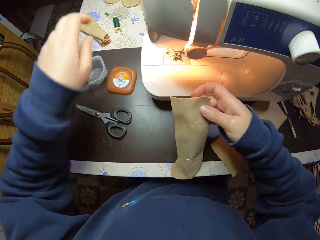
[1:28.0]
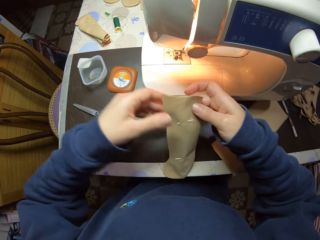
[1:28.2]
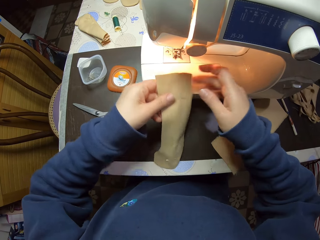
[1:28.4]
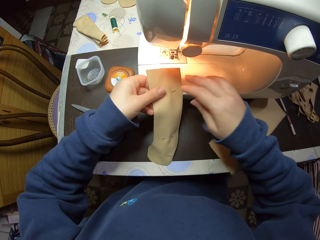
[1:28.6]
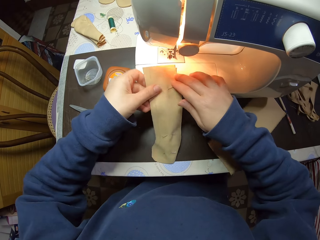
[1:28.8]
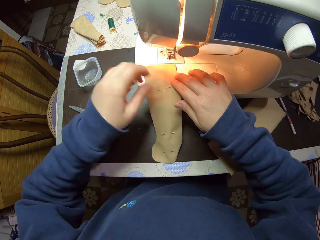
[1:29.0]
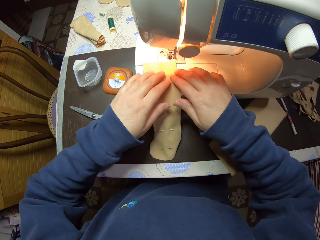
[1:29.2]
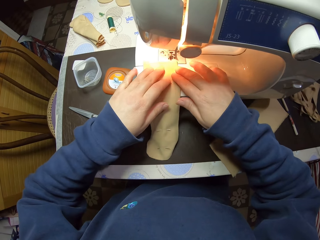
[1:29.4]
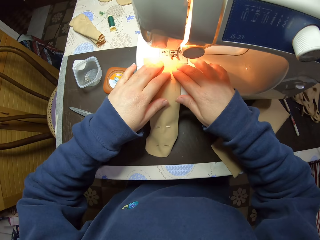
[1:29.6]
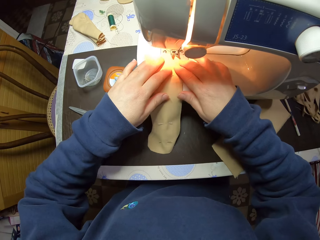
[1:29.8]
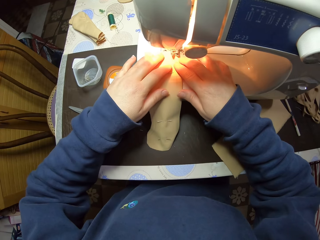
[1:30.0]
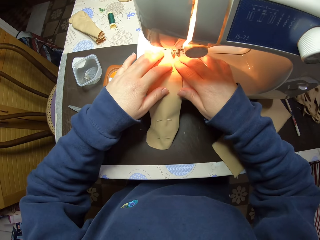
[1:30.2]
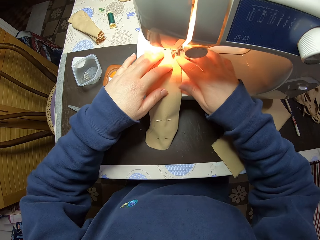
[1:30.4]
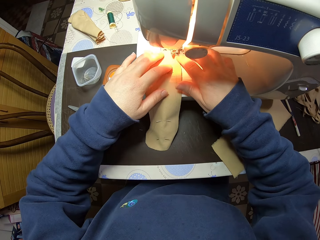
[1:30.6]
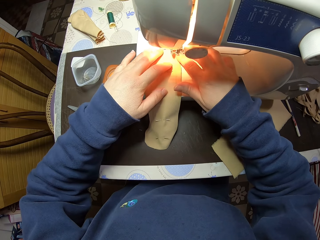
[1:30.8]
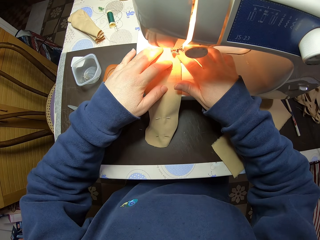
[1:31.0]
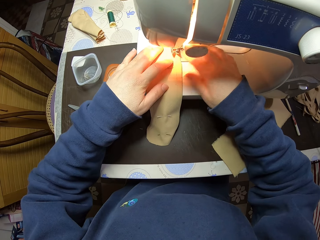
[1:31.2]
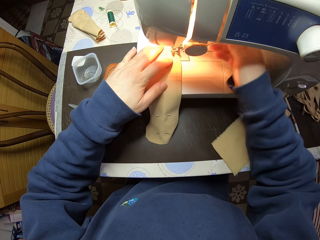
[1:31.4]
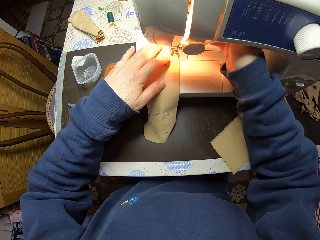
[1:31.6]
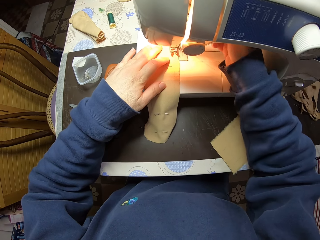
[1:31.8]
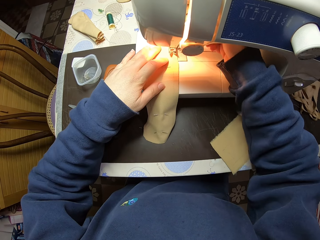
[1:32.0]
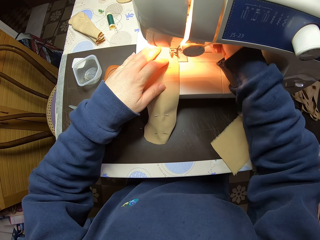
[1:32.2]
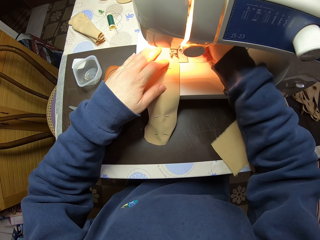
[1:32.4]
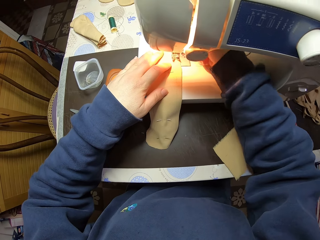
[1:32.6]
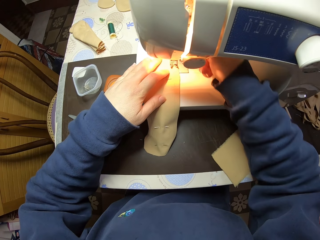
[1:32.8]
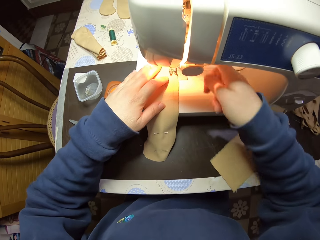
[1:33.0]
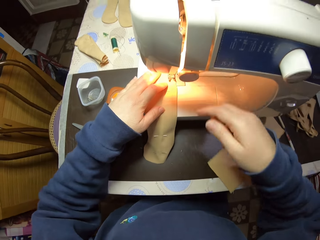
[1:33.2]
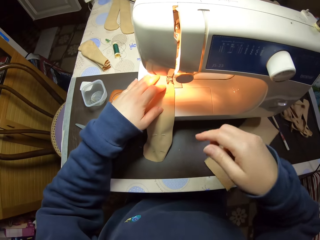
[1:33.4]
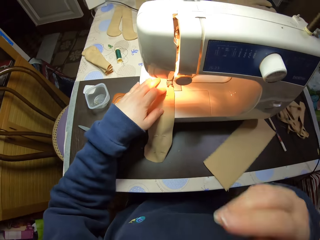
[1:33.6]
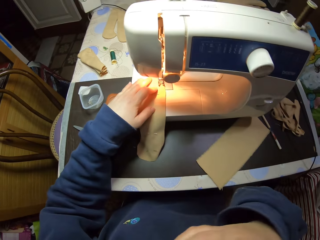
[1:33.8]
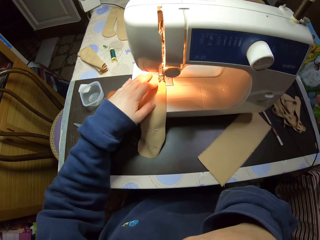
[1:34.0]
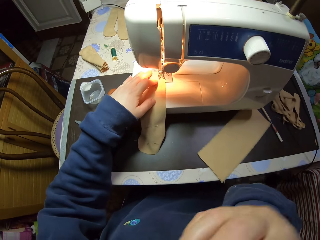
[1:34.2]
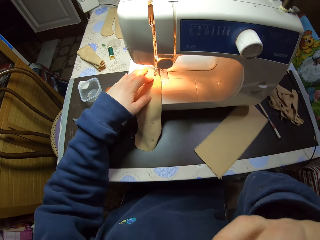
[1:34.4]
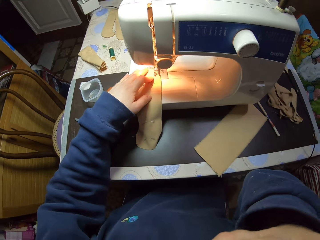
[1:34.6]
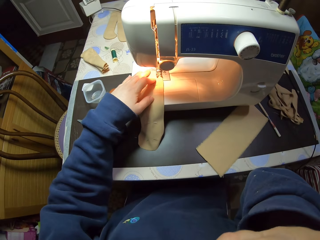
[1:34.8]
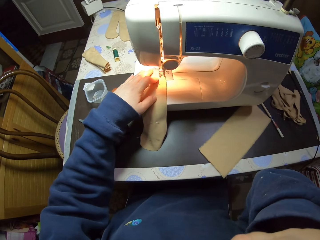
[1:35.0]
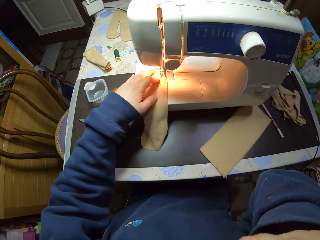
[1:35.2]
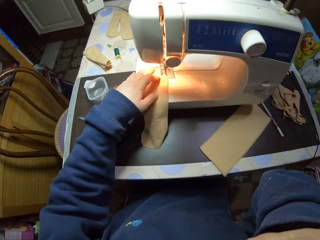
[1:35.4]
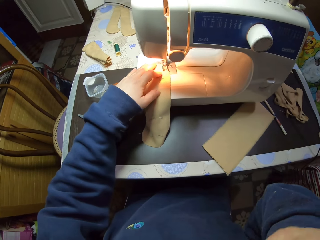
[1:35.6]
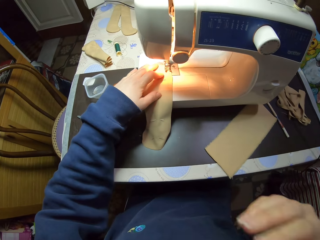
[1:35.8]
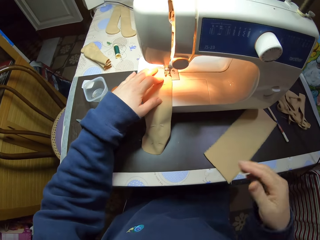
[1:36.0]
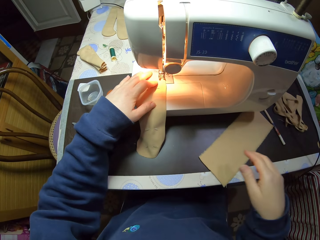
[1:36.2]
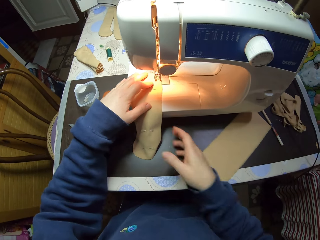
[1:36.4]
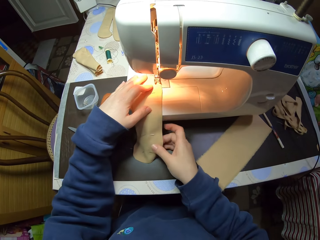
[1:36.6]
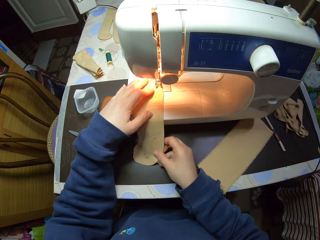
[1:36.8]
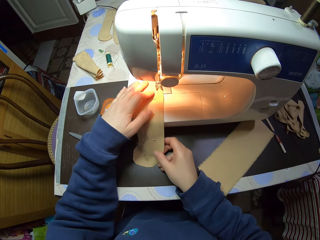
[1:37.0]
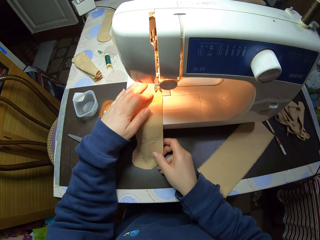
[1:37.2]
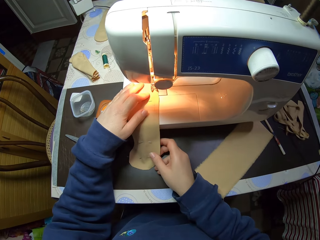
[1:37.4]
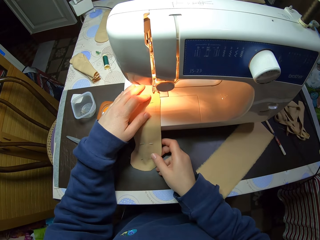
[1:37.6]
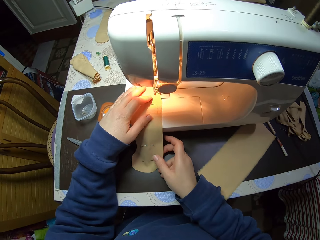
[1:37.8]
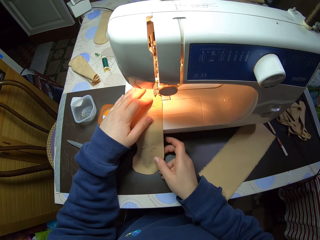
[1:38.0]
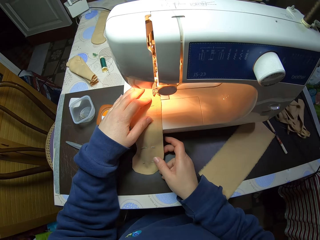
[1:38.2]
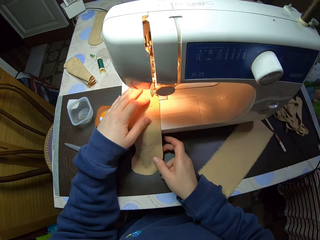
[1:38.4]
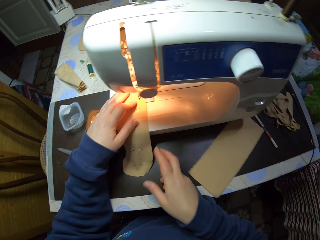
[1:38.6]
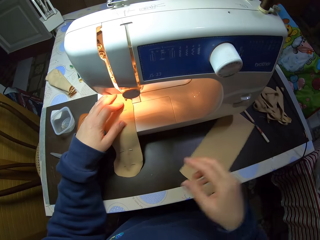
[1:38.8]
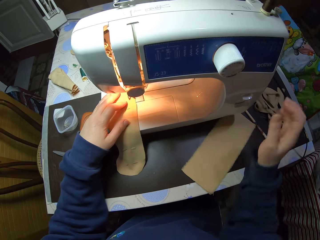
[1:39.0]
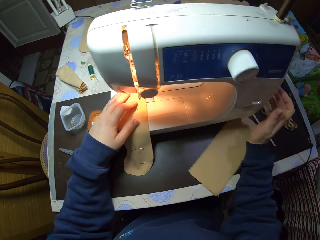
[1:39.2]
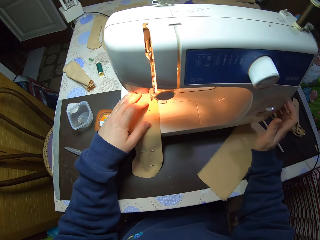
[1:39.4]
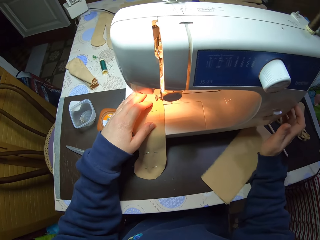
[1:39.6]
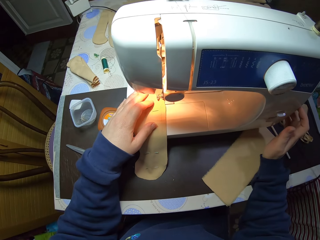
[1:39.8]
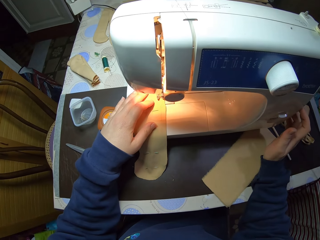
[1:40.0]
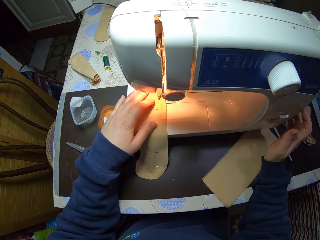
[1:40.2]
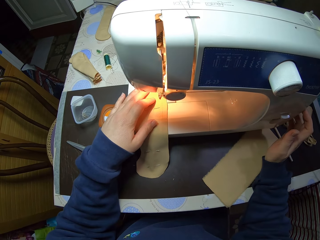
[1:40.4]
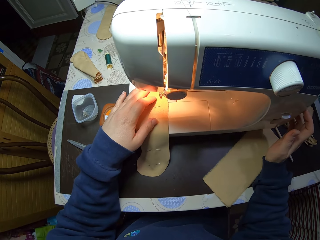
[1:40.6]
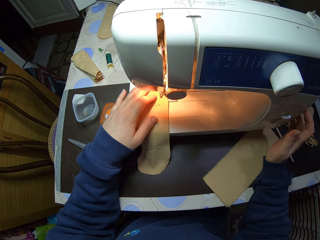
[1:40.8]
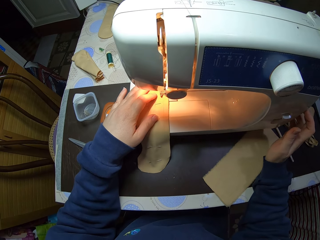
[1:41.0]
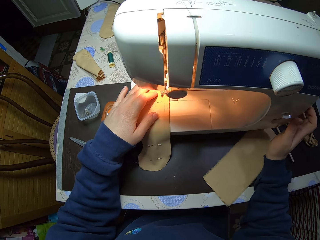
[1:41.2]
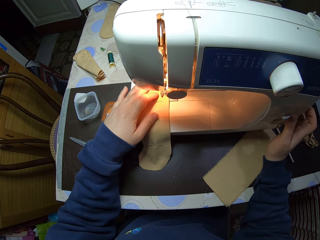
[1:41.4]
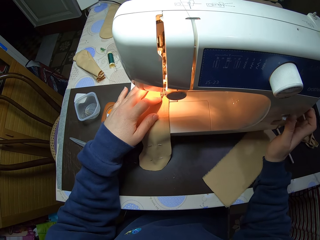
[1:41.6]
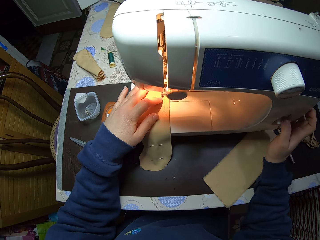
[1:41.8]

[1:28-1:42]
The camera wearer passes the piece of cloth or material from her right hand to her left hand. She places the piece of cloth in the sewing machine on the table with her left hand. She holds the piece of cloth in the sewing machine with her right hand. She holds the piece of cloth in the sewing machine with both hands. She adjusts the sewing machine with her right hand. She holds the sewing machine knob. She lifts the hand. She touches her head with her right hand. She holds the piece of cloth in the sewing machine with both hands. She starts the sewing machine with her right hand. She holds the sewing machine with her right hand. She sews the material.

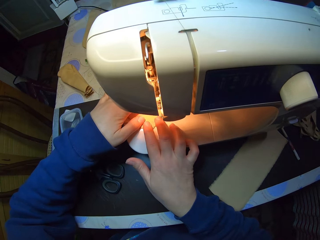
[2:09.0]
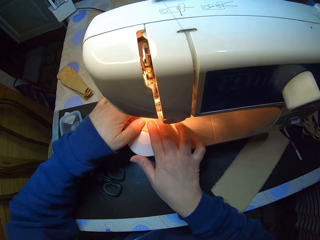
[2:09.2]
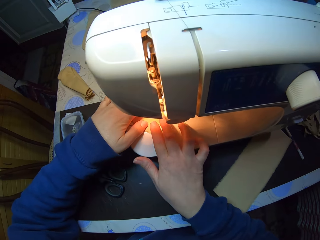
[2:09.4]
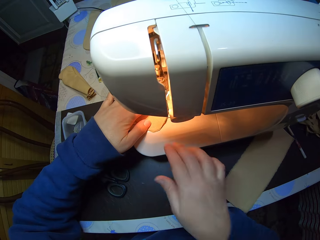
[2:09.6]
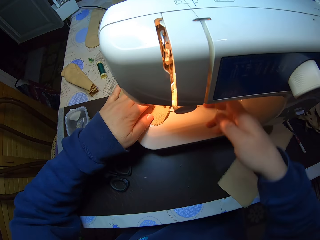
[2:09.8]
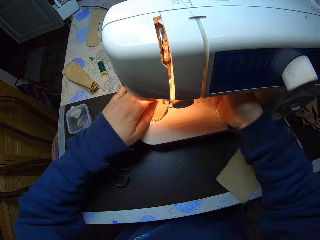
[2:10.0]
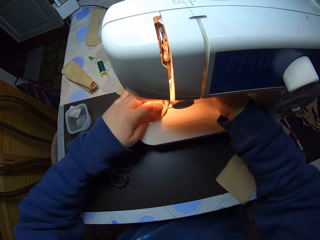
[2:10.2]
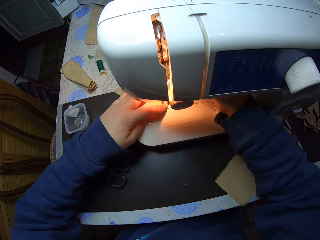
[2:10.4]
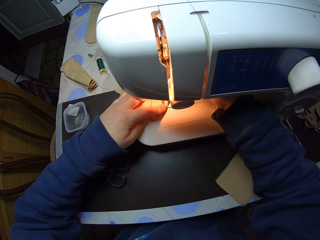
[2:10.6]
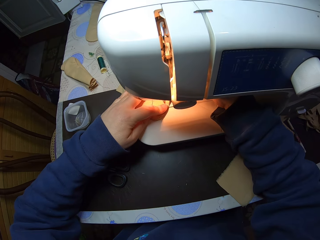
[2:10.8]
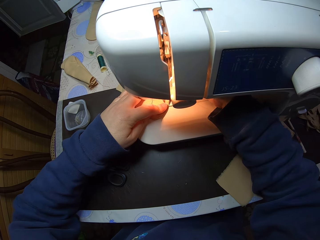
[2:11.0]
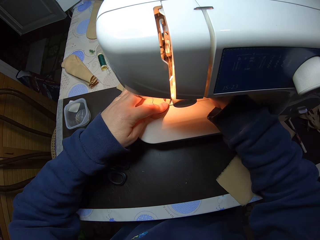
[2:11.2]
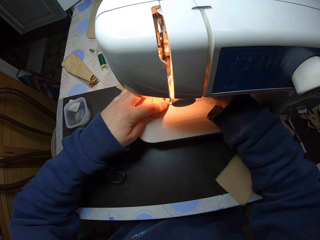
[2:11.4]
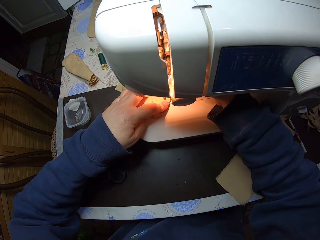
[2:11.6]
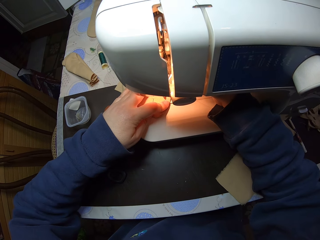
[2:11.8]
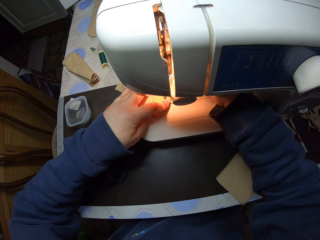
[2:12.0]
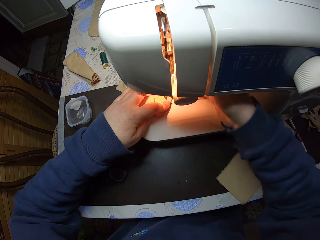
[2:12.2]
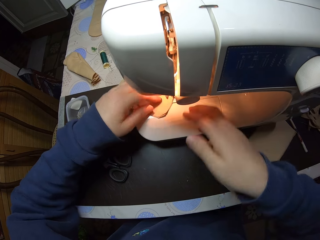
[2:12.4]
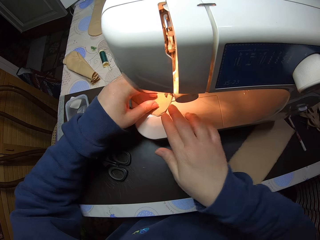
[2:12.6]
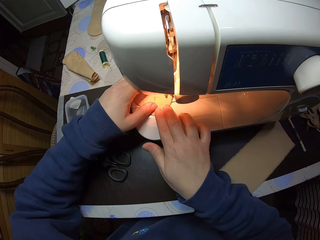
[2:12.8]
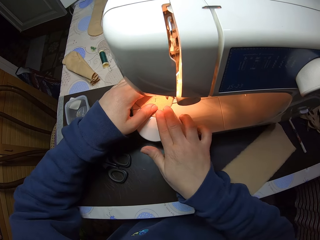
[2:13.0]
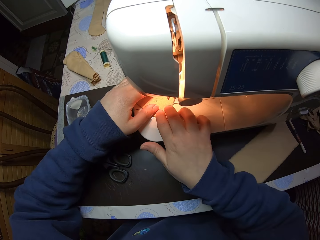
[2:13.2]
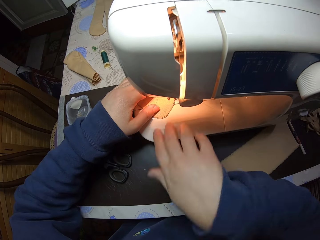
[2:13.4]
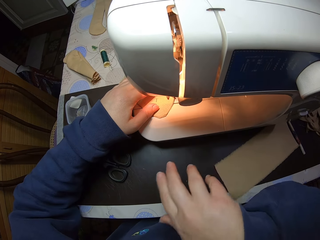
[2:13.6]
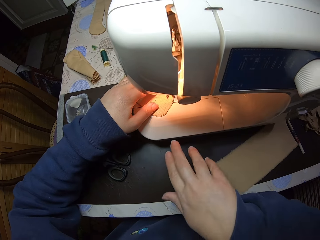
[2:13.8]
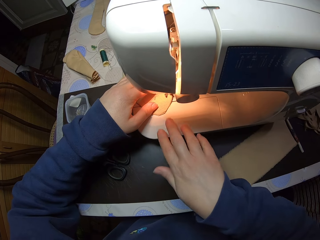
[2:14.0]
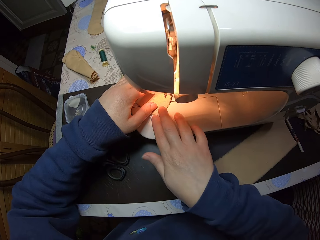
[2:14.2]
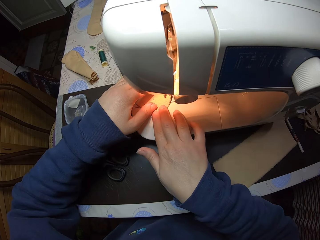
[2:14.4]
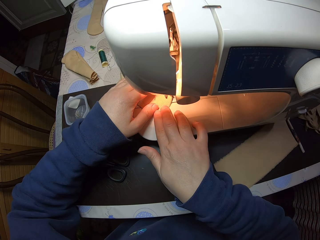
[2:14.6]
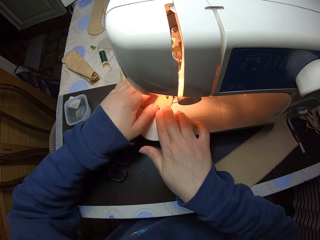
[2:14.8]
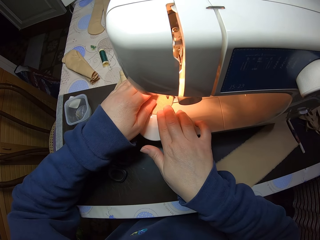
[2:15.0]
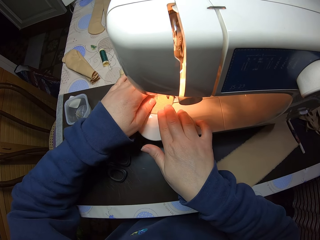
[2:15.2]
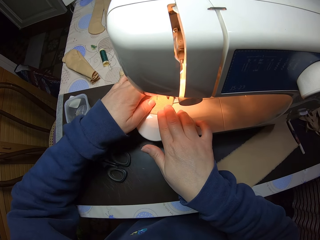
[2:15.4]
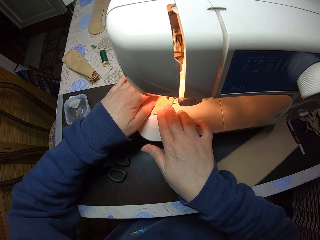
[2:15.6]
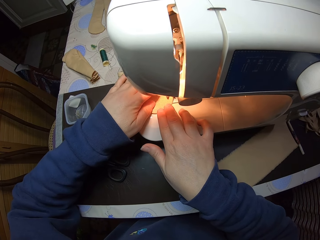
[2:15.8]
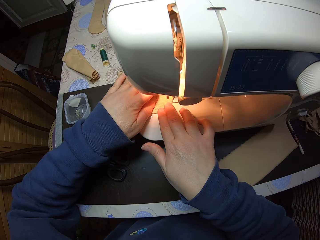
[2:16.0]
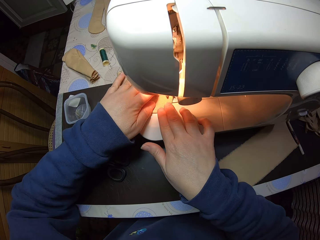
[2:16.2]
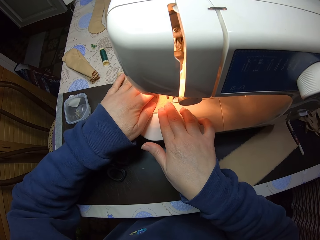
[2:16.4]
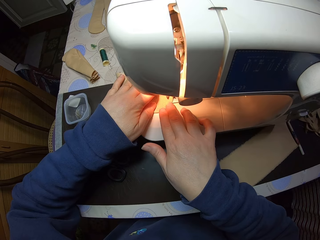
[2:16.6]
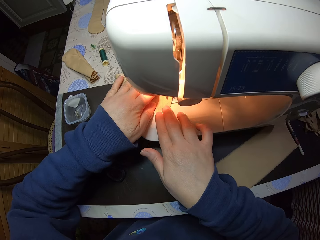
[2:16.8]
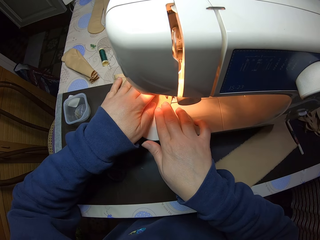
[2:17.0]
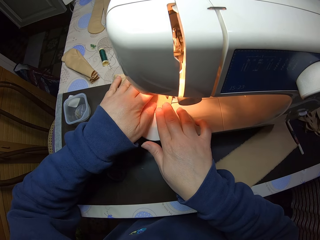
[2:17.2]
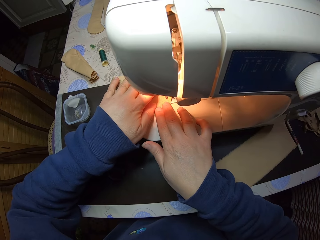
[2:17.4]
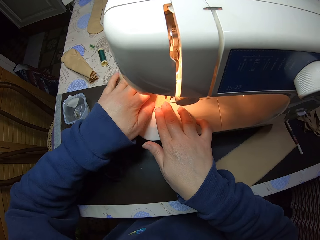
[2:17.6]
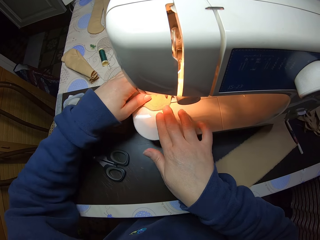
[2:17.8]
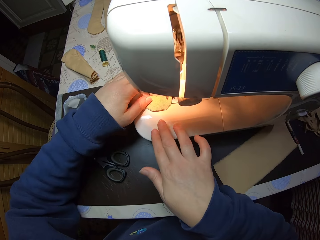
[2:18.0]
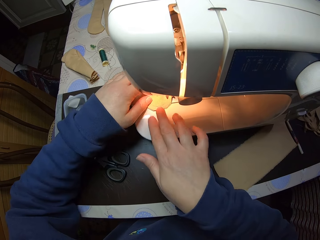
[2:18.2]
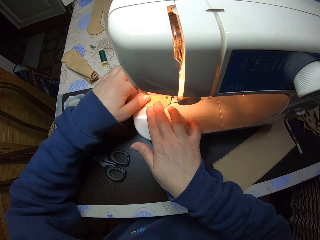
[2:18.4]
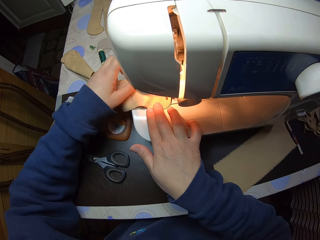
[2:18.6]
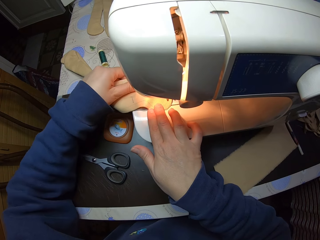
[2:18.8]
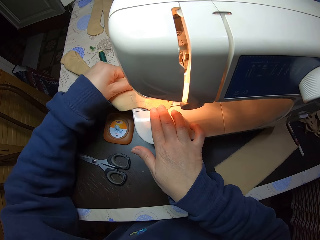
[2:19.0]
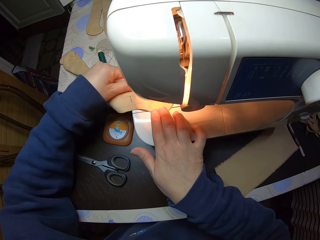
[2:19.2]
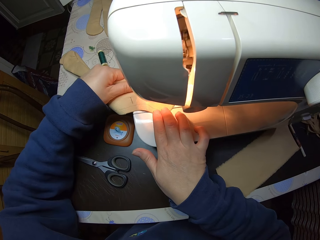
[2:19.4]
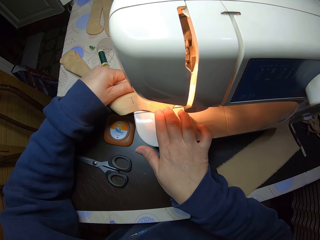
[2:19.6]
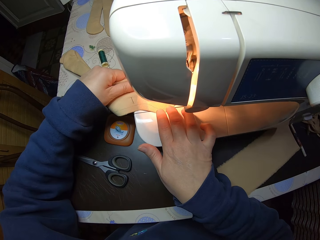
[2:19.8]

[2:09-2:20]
The camera wearer adjusts the sewing machine with her right hand. She holds the sewing machine knob. She holds the piece of cloth or material in the sewing machine with both hands. She removes her right hand from the sewing machine. She sews the material. She puts the right hand on the material. She holds the piece of cloth in the sewing machine with both hands.
